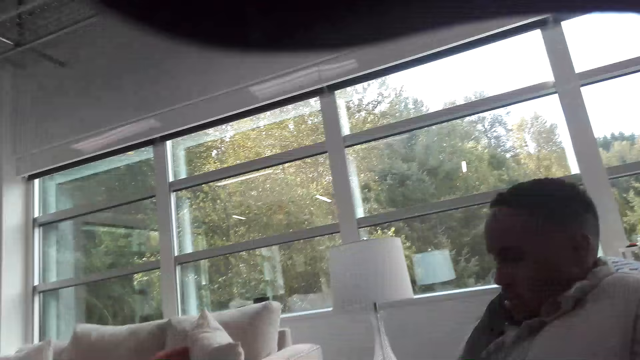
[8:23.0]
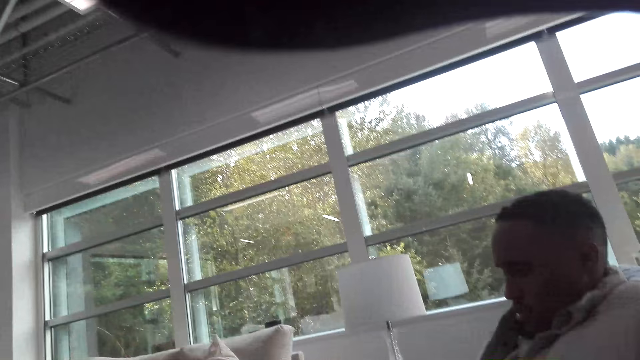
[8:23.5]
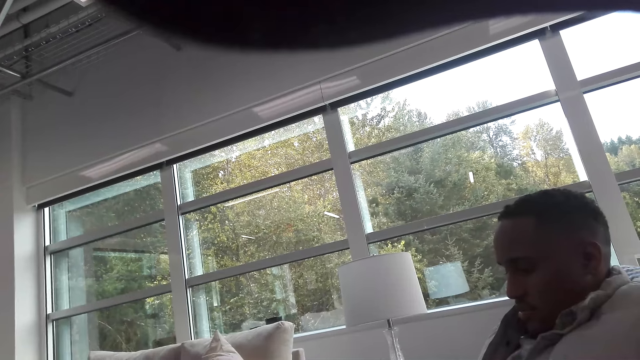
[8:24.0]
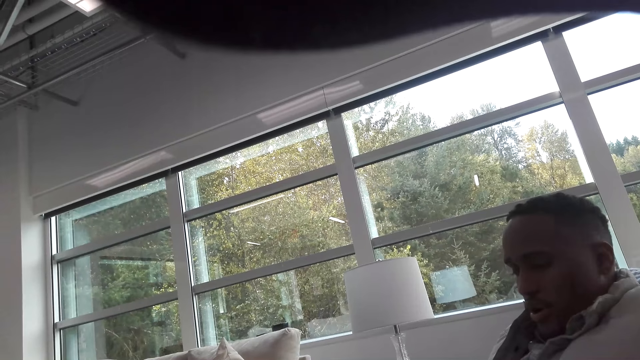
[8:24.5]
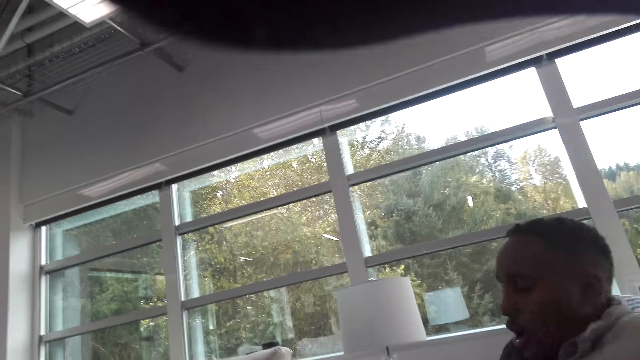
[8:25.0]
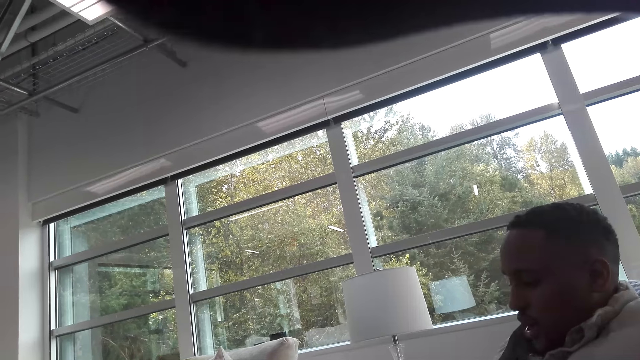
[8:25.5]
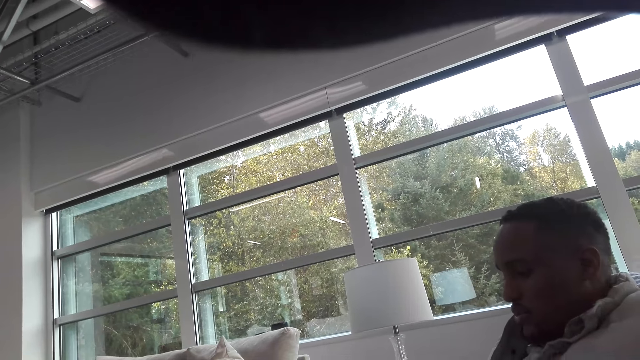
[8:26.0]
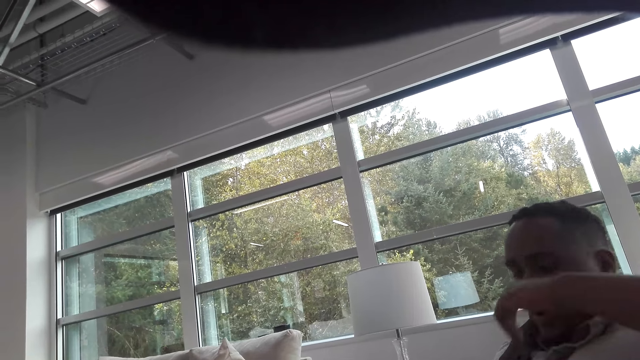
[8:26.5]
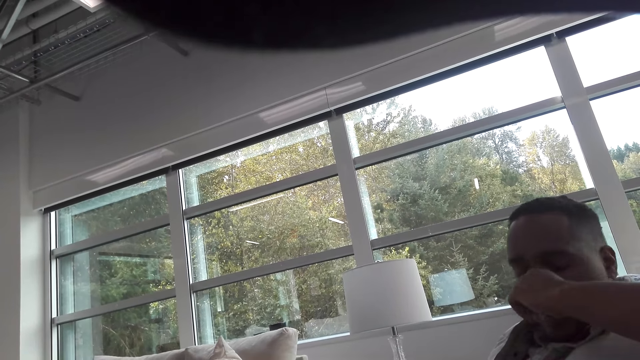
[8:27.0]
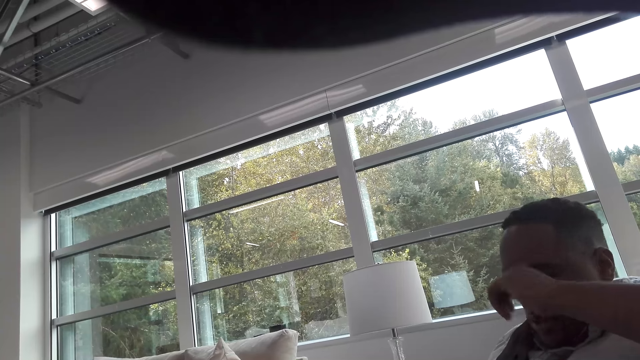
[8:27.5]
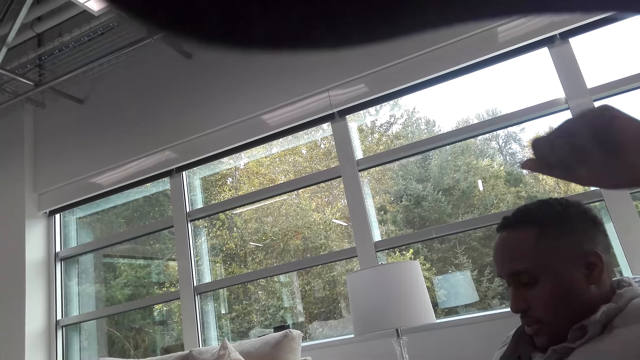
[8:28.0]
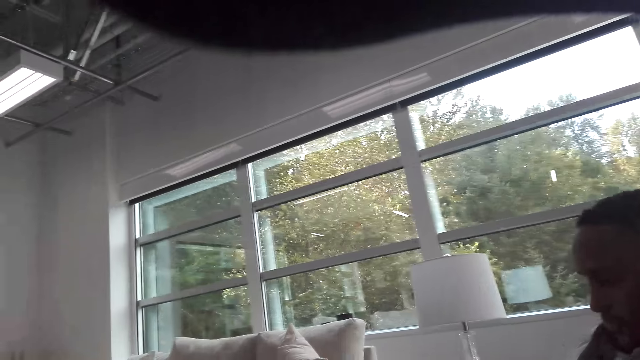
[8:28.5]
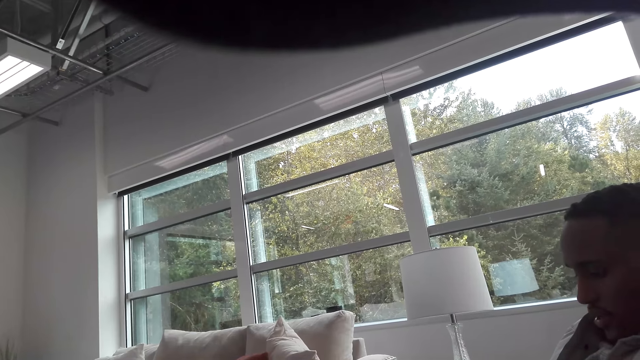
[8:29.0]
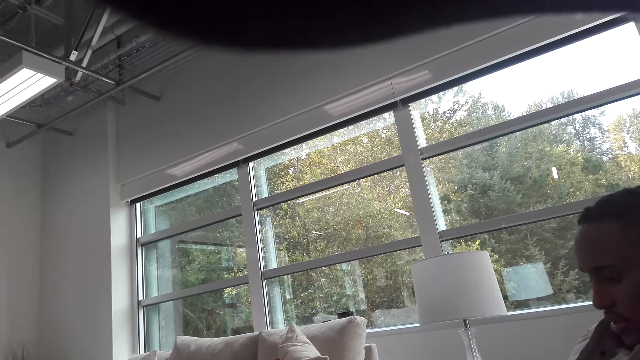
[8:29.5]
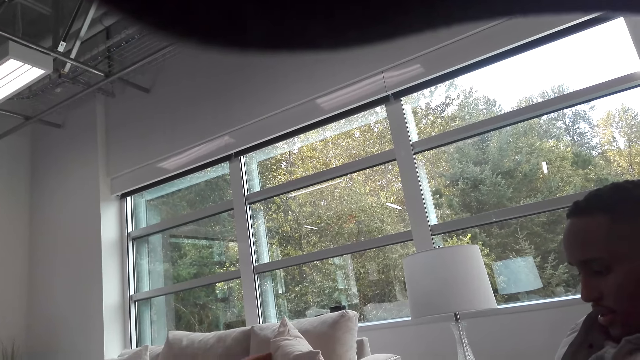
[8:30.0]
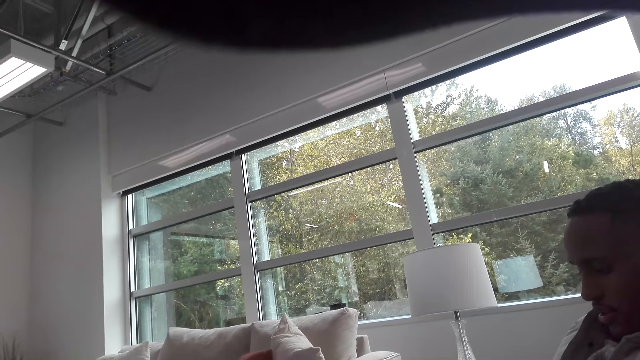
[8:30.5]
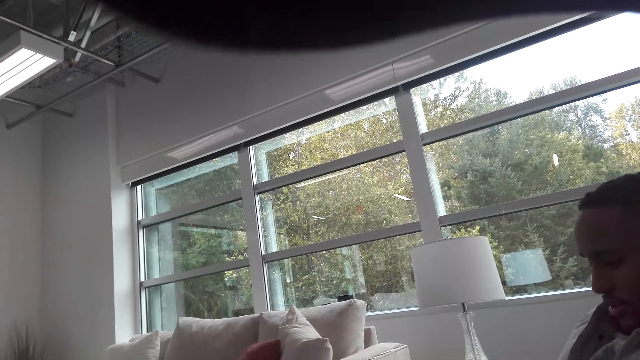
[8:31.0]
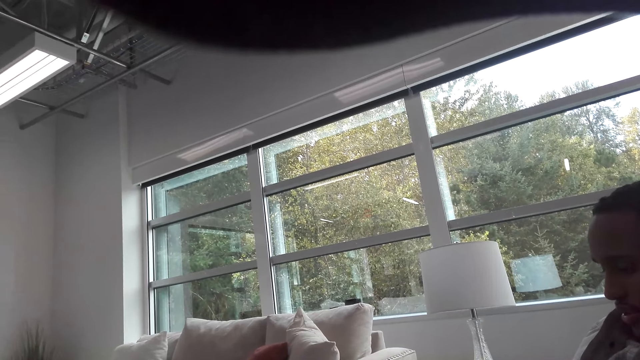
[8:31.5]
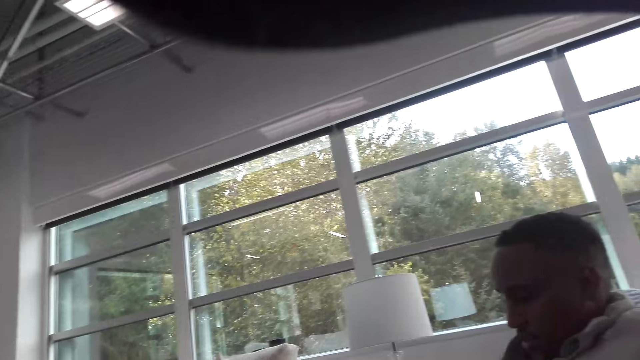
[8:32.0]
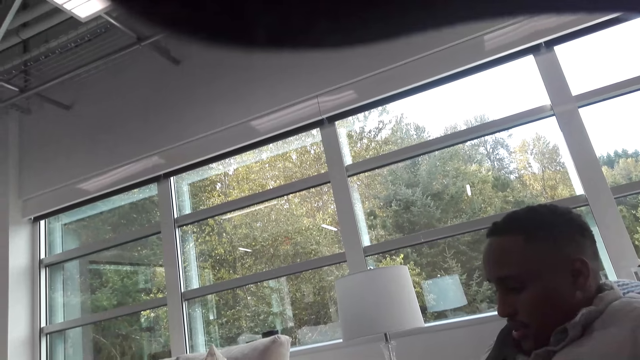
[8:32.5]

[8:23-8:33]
A man talks with the camera wearer. The man touches his nose. The man wipes his face. The camera wearer talks with the man. They look around.

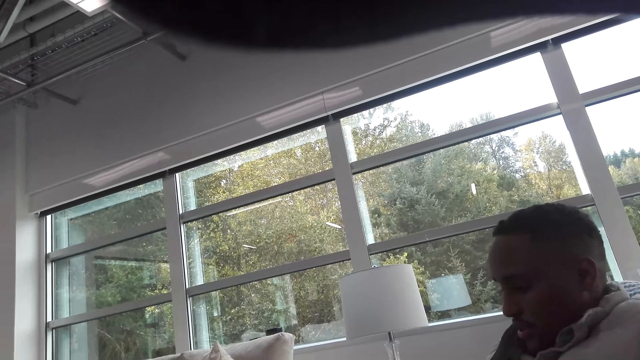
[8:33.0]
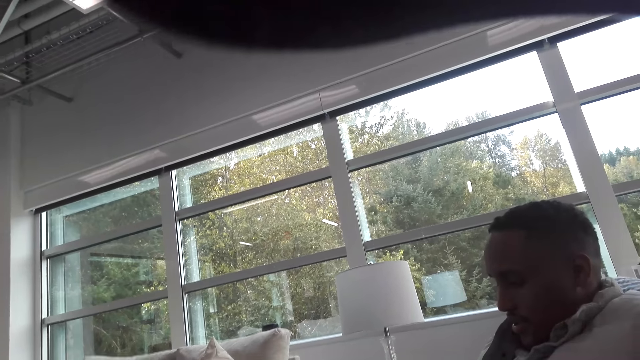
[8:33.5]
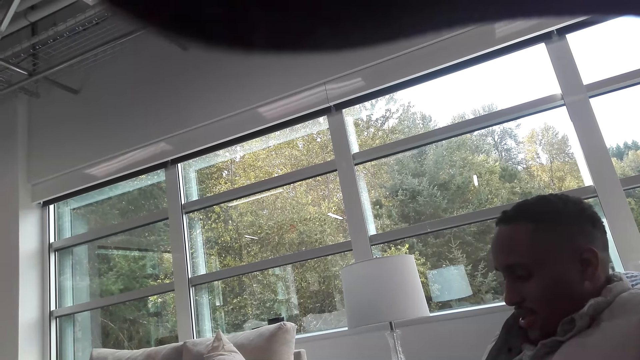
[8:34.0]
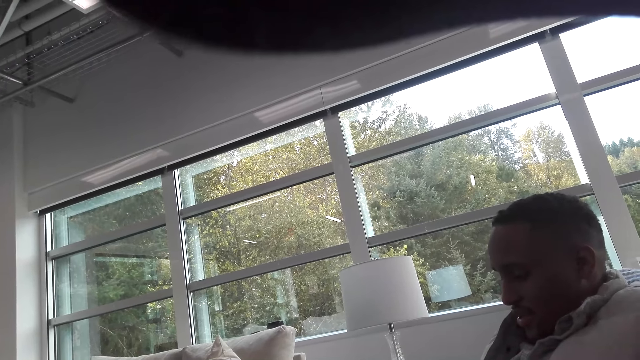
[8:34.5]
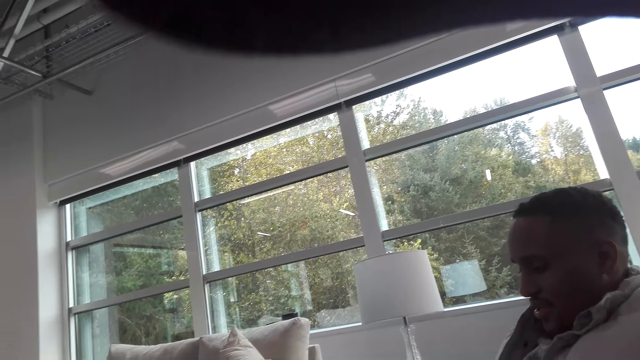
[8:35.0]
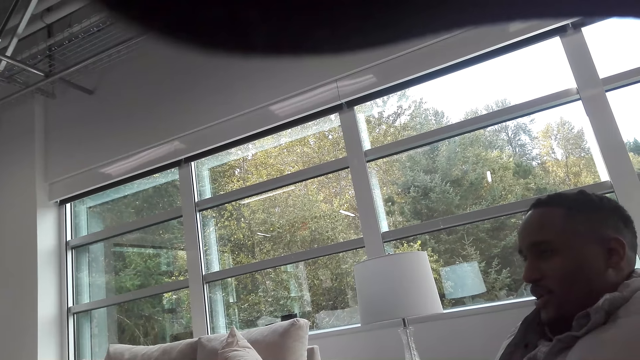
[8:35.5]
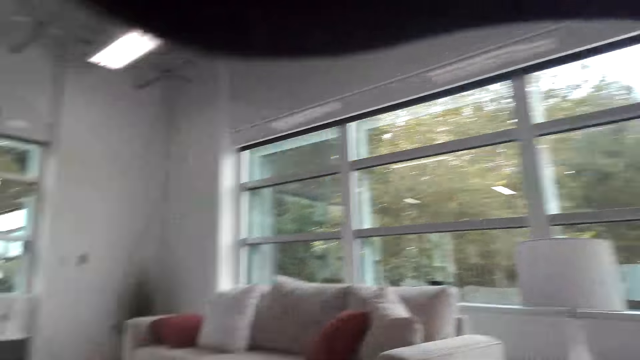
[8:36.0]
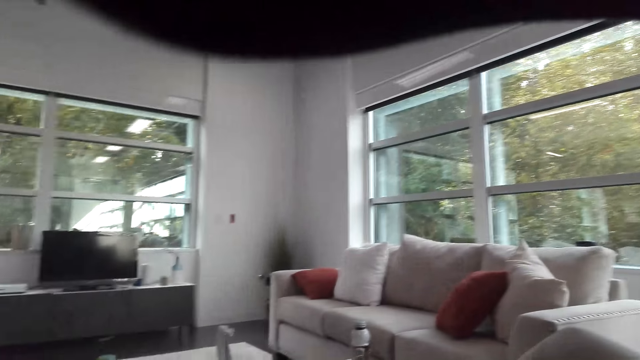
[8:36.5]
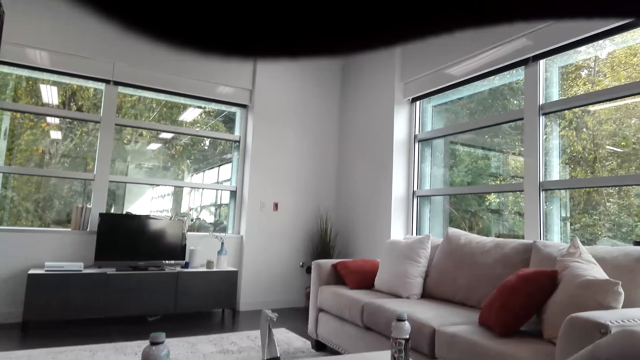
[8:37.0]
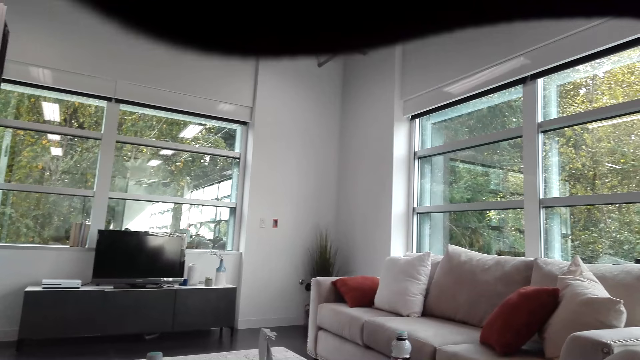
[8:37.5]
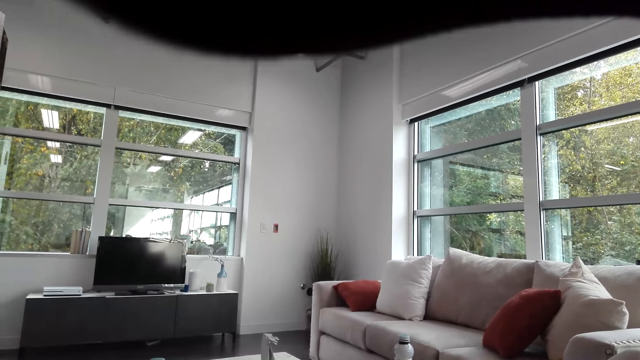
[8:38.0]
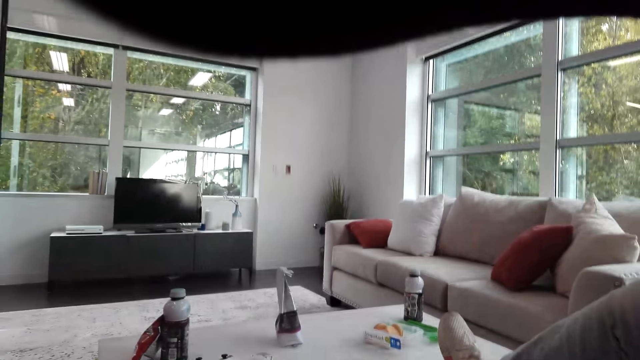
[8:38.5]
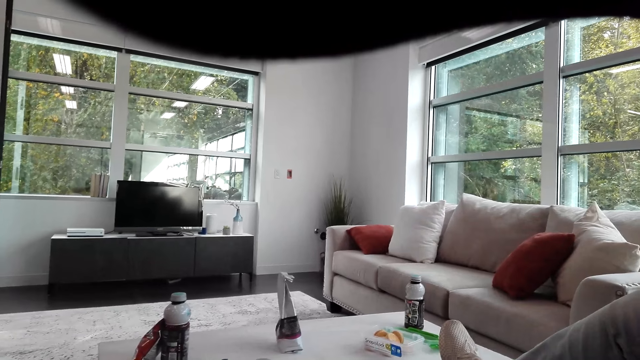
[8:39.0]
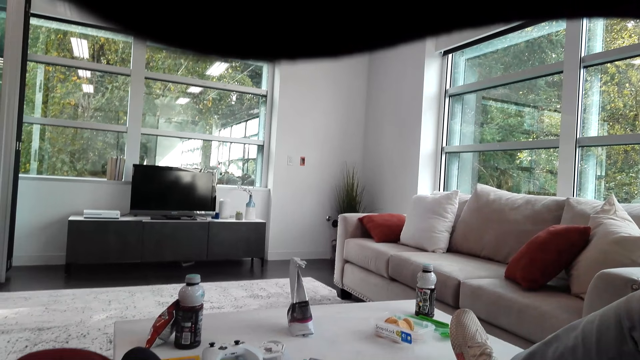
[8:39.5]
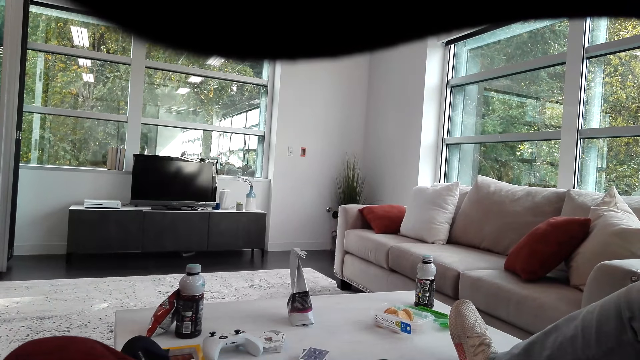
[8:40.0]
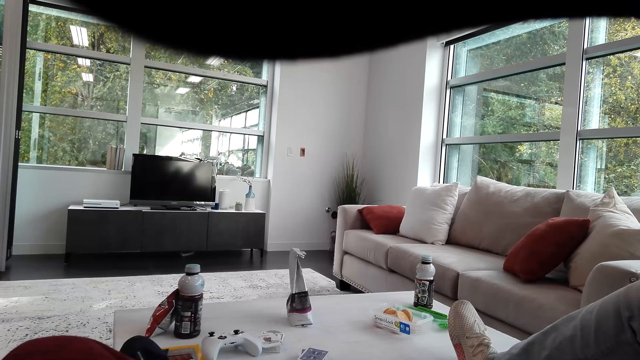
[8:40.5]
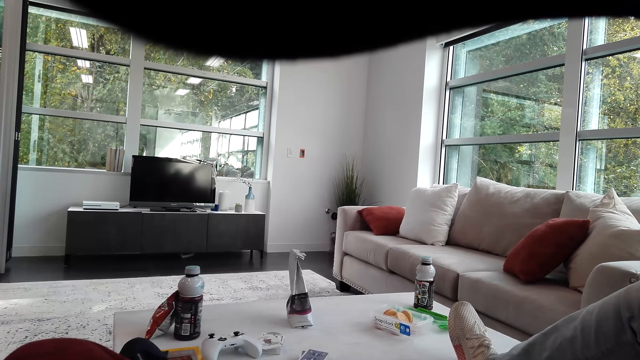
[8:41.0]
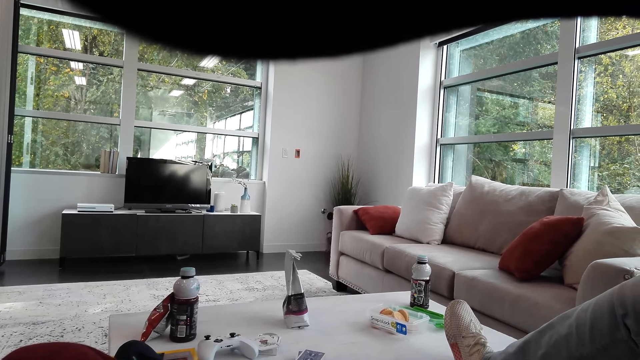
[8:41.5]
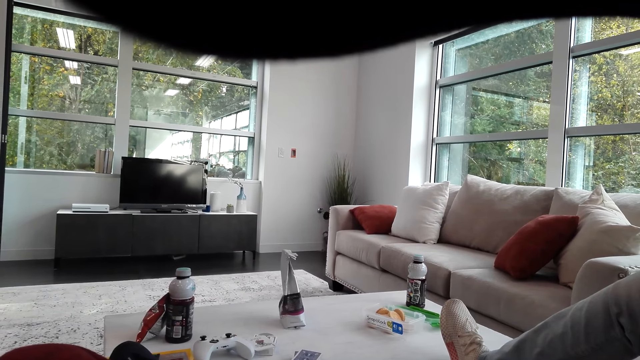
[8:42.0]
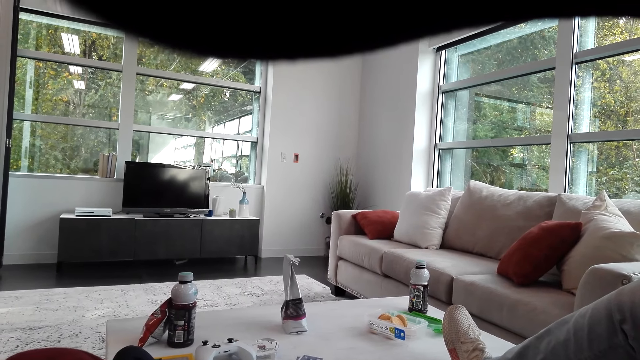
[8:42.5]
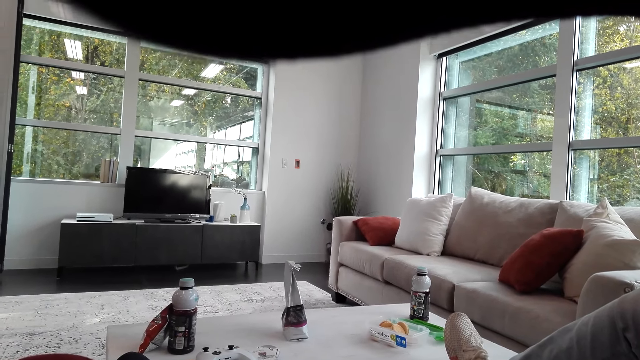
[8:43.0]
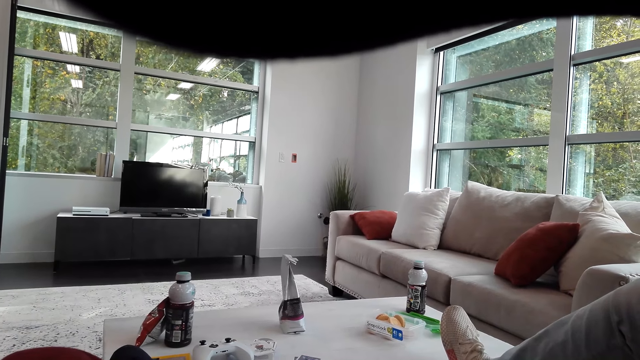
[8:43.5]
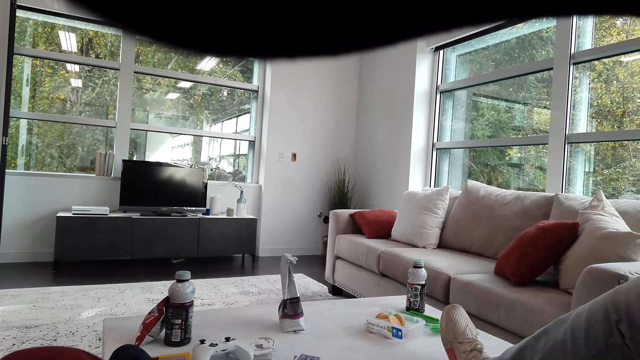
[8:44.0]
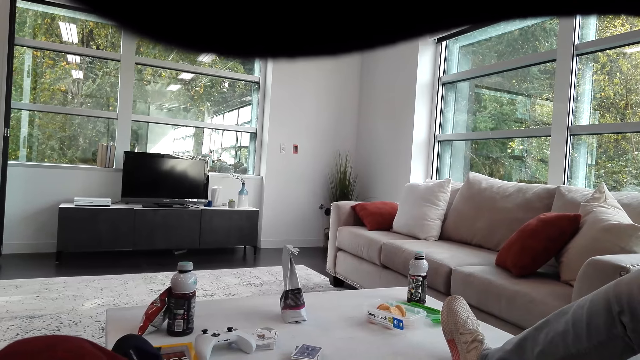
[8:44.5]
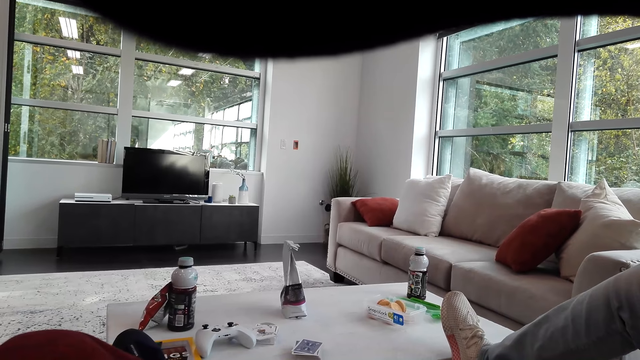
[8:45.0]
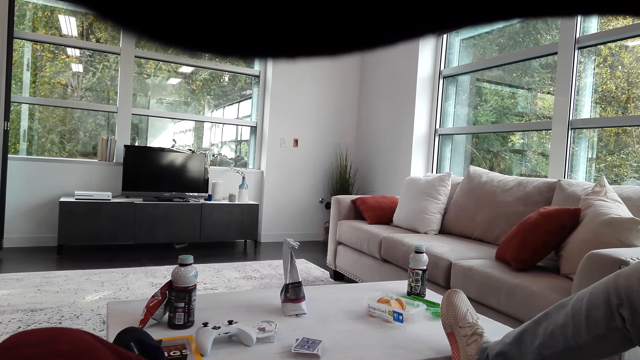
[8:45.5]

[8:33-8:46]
A man talks with the camera wearer. The camera wearer talks with the man. They look around the room. They talk with the man.
